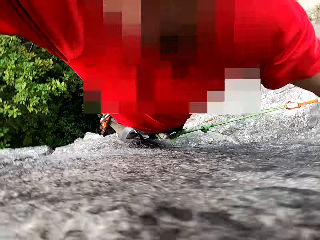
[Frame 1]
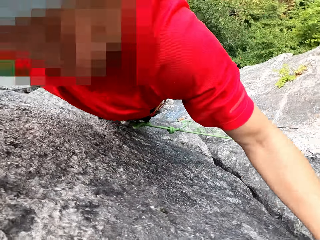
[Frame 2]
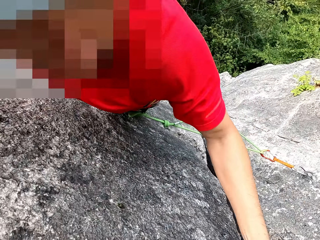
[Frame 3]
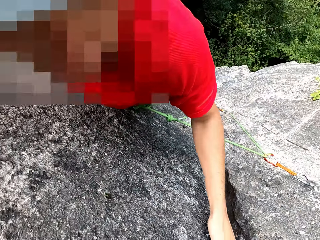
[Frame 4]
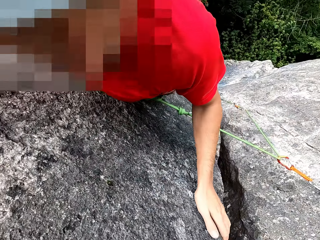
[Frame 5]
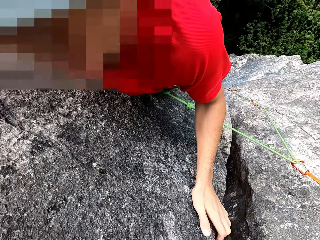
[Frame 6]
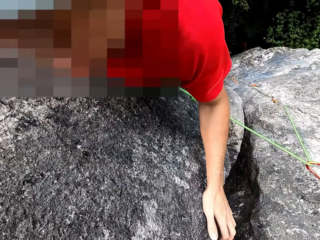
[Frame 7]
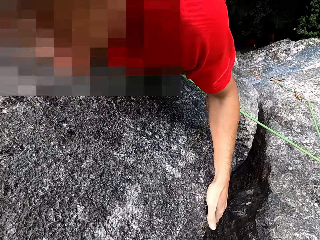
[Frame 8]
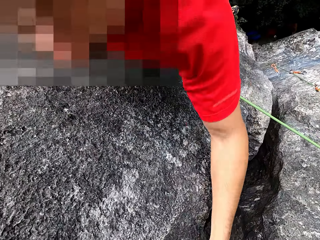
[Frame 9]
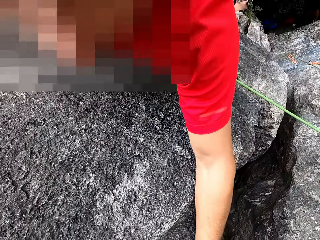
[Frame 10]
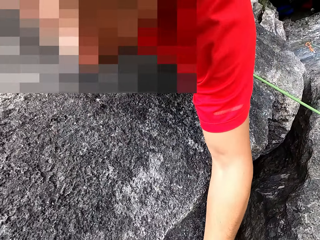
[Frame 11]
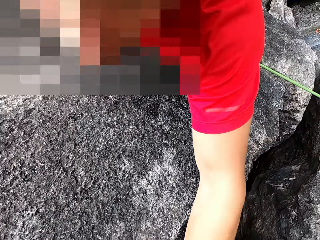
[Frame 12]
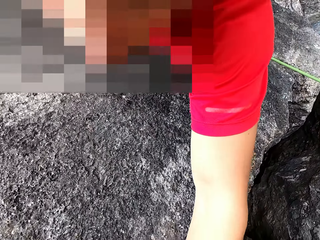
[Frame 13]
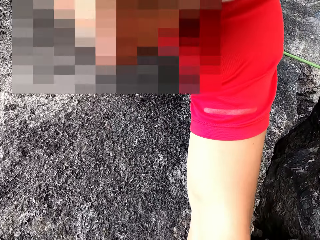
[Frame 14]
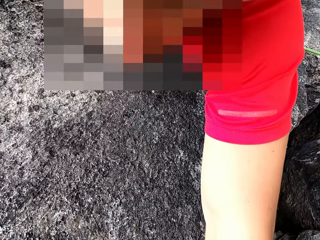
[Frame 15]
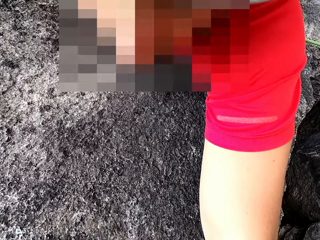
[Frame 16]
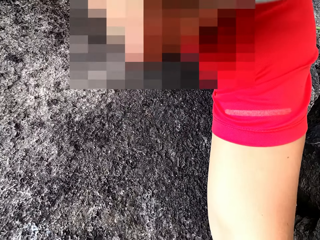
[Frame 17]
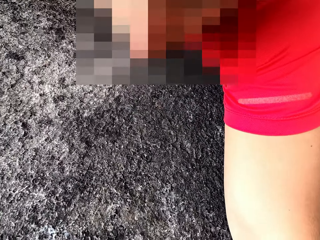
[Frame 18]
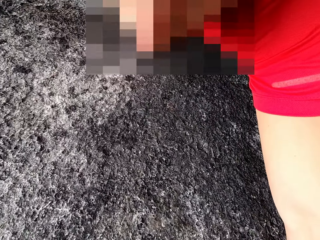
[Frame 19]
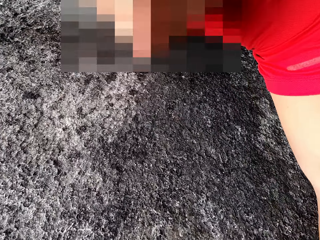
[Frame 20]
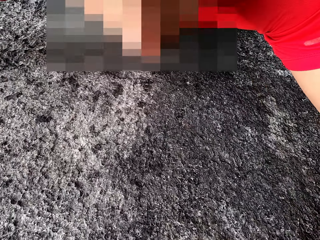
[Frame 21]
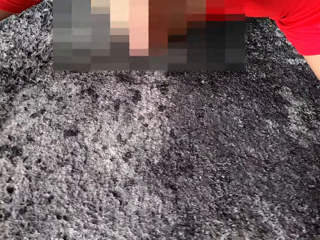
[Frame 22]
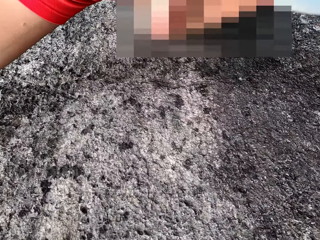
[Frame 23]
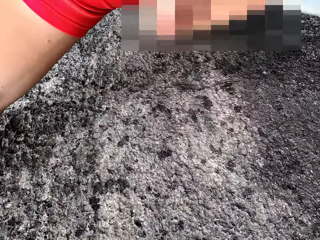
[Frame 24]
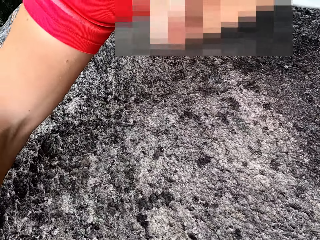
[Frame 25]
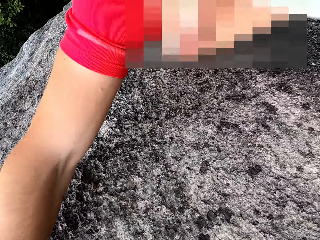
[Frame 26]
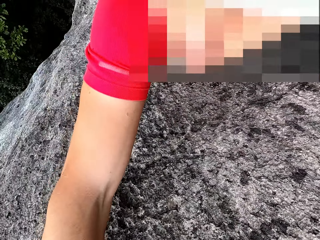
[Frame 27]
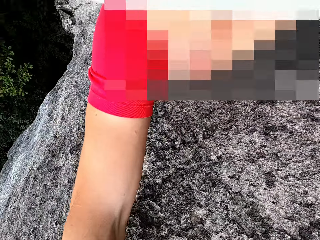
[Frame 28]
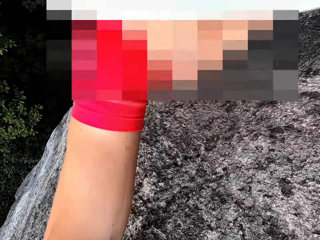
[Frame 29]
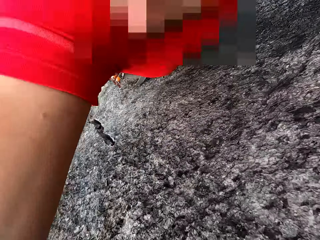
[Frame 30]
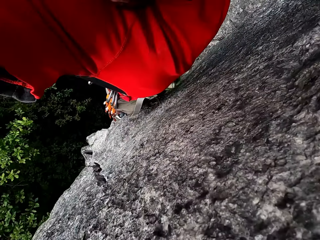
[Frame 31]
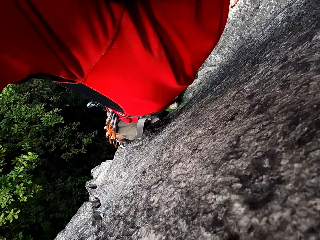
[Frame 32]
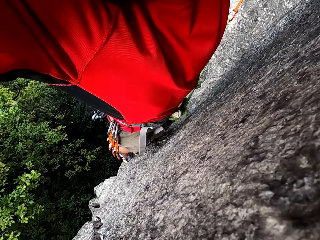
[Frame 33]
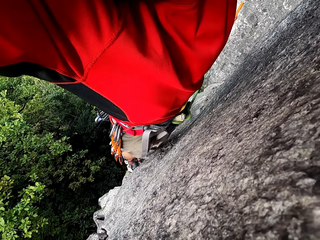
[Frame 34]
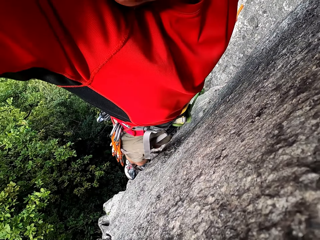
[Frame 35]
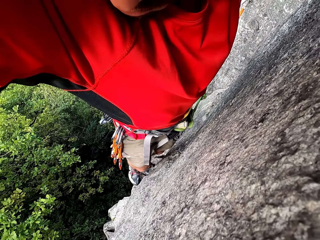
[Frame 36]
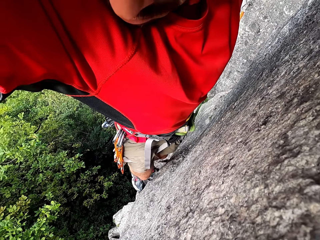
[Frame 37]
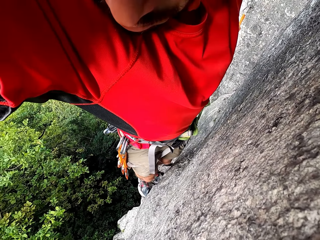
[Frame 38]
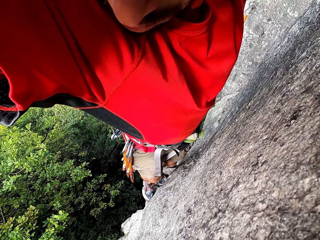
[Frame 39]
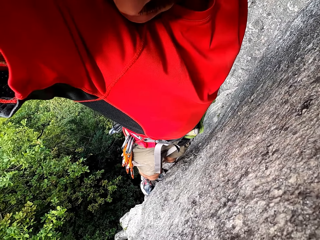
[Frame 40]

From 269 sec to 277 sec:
The camera wearer holds on the stone.

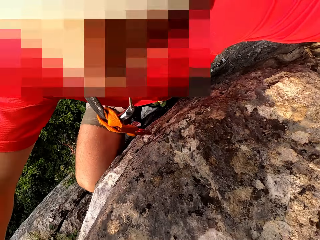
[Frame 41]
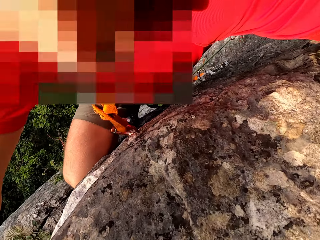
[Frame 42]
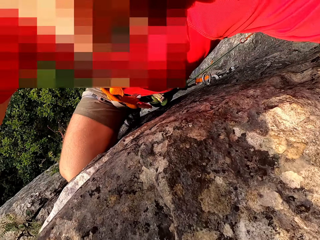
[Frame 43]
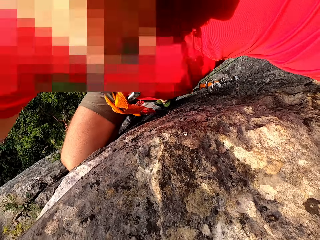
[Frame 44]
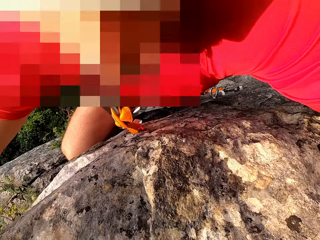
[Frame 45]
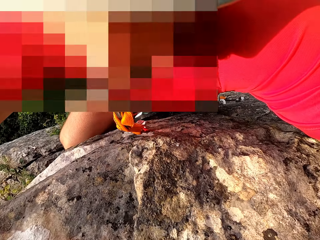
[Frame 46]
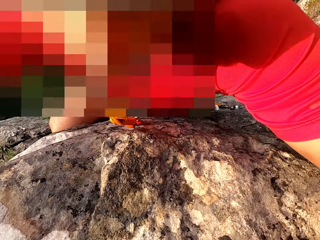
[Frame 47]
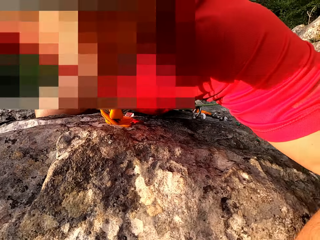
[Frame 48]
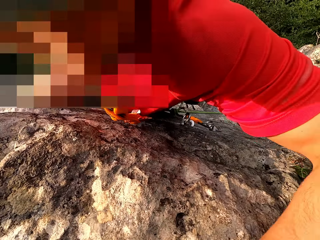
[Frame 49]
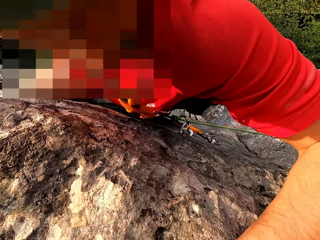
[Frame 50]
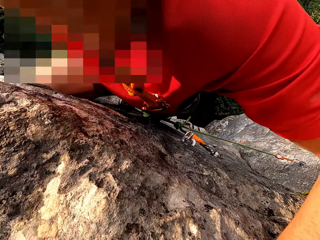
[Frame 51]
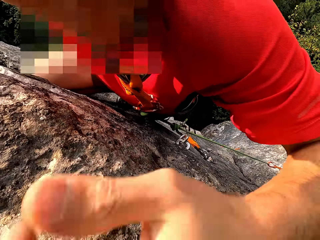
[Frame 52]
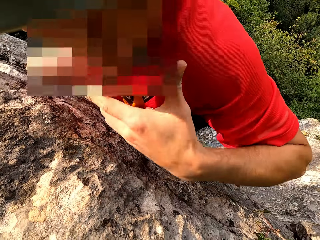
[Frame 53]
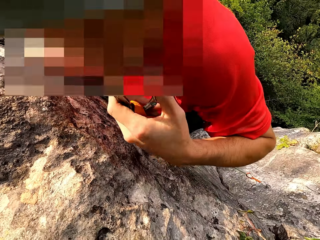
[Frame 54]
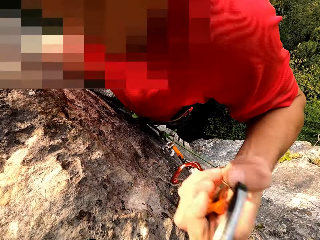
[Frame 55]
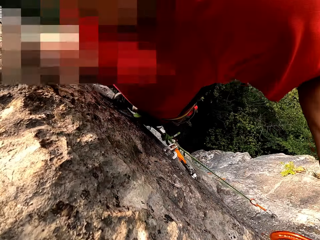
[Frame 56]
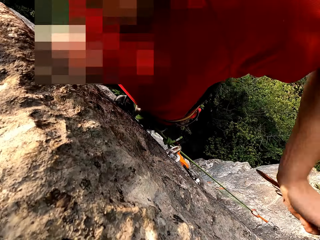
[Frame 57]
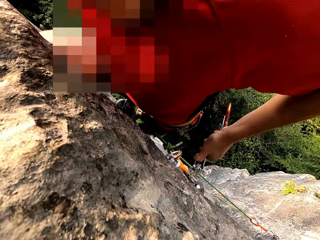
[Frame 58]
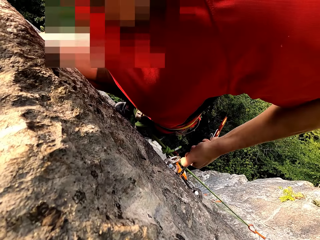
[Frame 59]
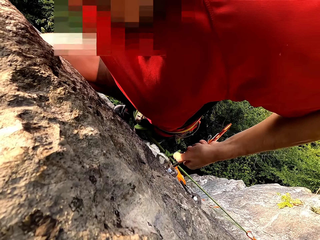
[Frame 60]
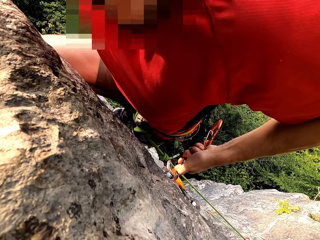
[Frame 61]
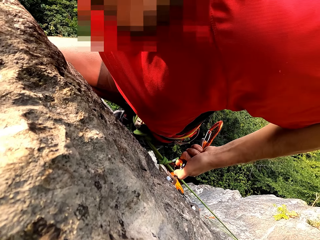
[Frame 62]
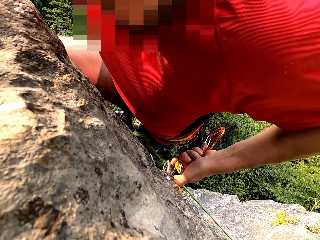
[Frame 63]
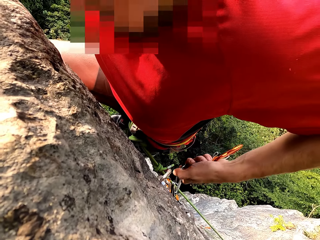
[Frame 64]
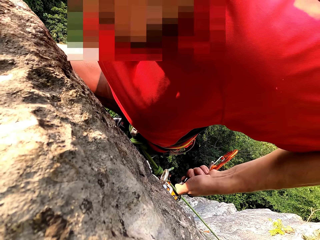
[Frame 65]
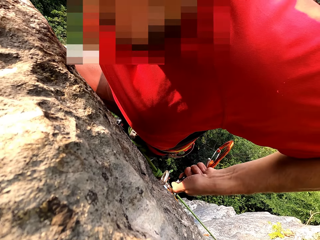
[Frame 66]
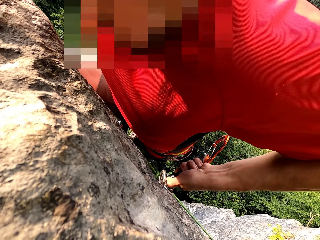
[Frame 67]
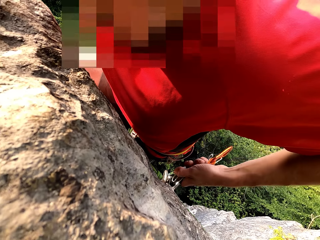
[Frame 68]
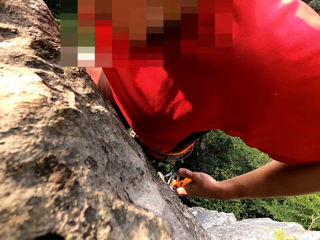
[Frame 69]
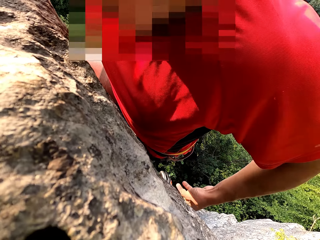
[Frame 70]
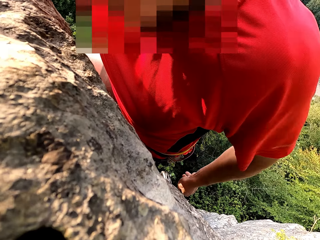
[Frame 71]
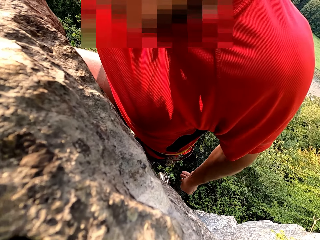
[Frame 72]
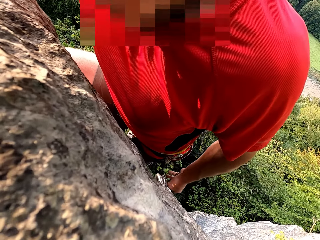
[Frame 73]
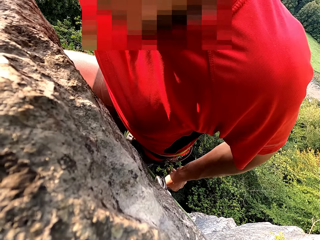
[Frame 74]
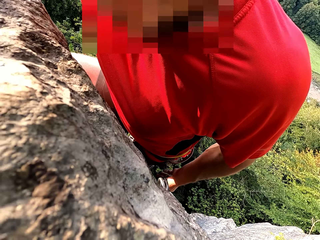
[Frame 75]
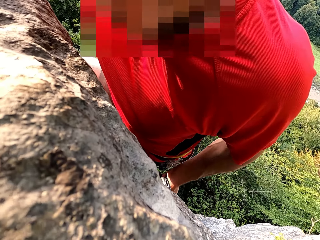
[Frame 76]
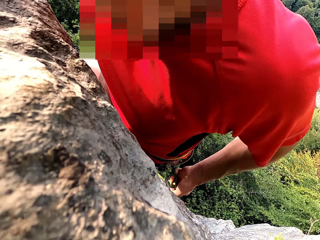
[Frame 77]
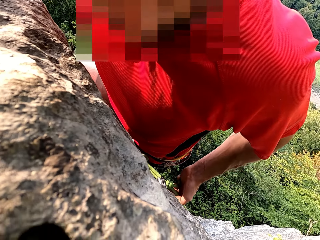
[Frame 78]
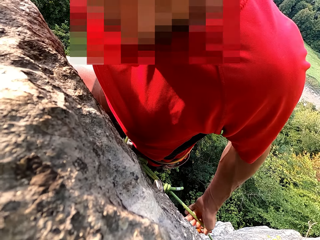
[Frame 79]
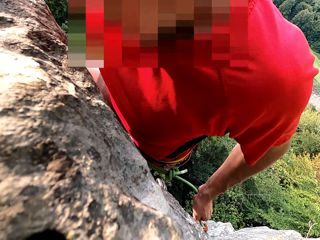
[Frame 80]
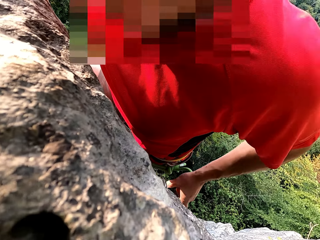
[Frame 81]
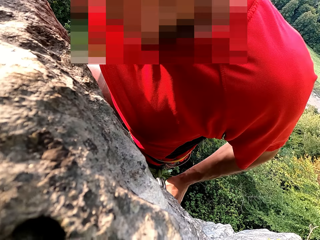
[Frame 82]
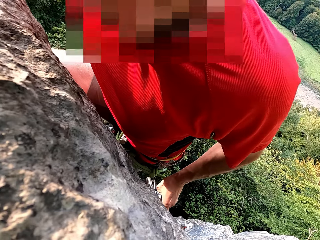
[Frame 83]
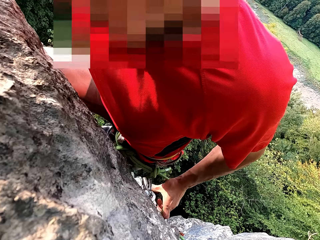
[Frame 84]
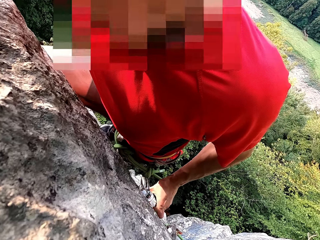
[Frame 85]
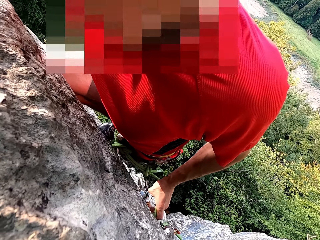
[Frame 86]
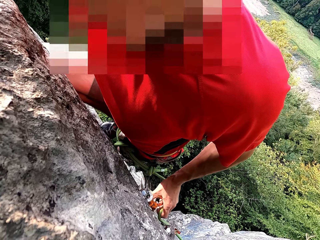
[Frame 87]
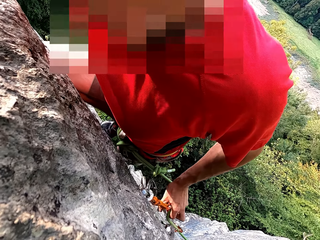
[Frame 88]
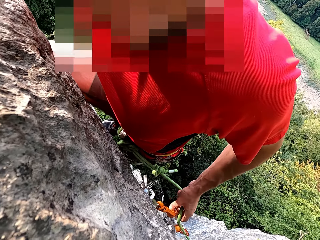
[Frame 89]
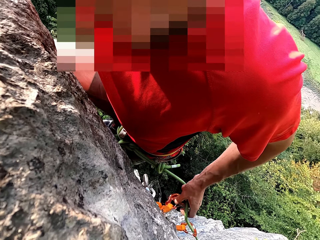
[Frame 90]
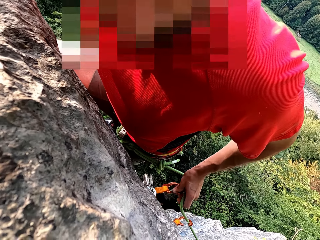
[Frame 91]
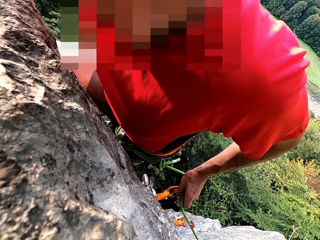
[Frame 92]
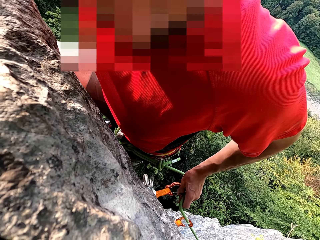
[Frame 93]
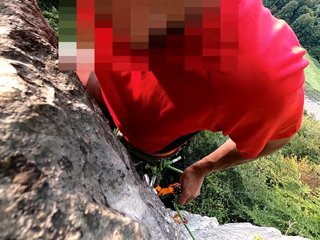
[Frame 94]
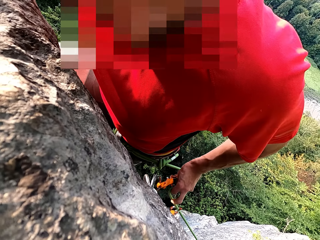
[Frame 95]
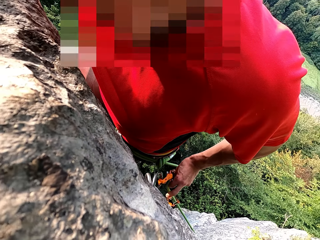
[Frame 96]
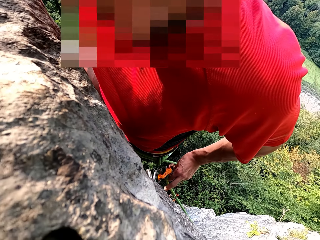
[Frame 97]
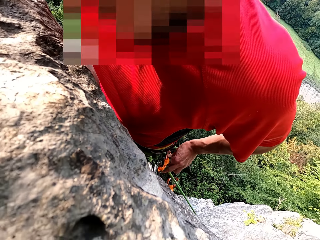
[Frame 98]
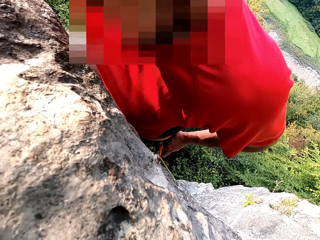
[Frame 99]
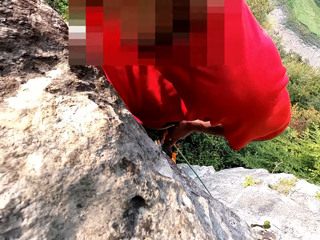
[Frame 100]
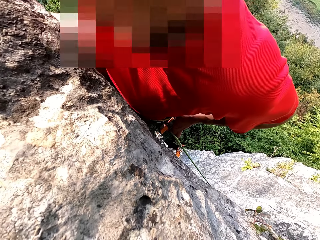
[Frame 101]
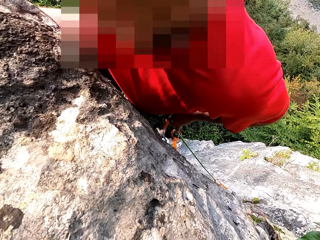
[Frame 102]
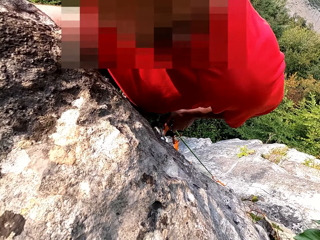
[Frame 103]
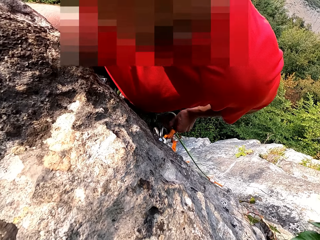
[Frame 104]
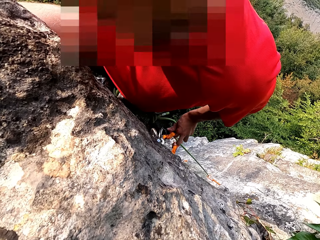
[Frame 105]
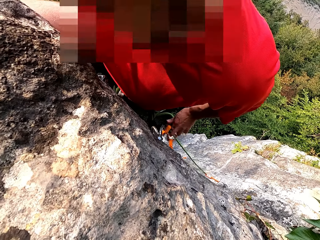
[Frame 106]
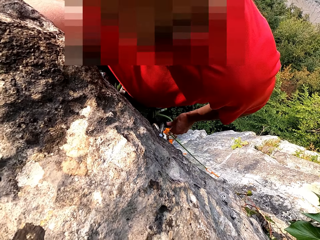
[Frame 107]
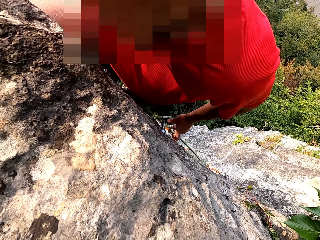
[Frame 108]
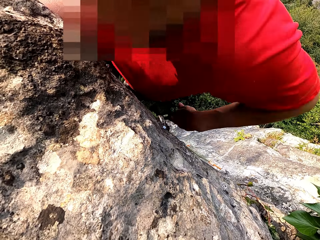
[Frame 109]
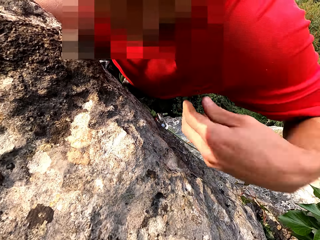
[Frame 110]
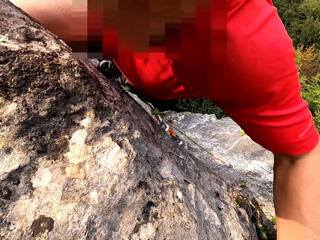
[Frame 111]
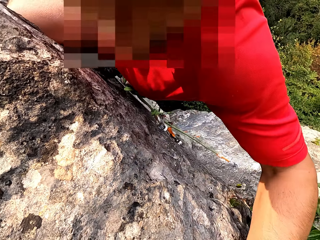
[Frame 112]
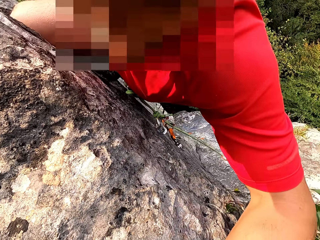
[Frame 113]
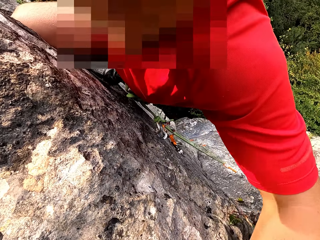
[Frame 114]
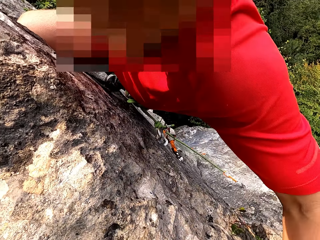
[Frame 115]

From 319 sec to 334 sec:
The camera wearer puts something in the mouth. He holds the hook with his mouth. He takes the hook. He attaches something. He holds the hook on the stone. He holds the rope. He ties the rope on the hook.
